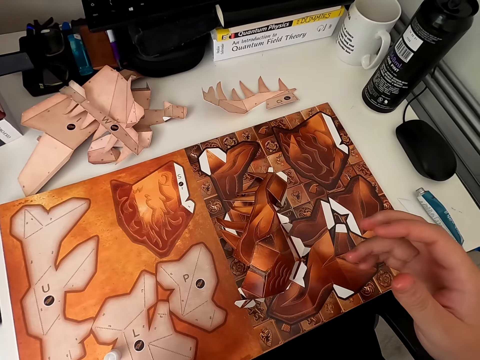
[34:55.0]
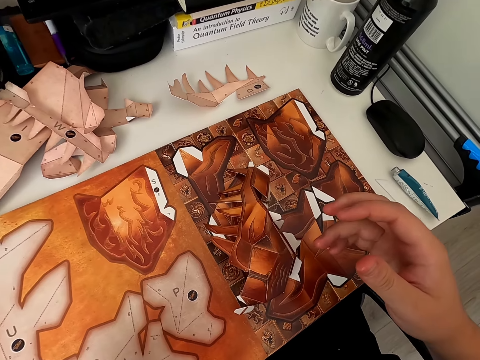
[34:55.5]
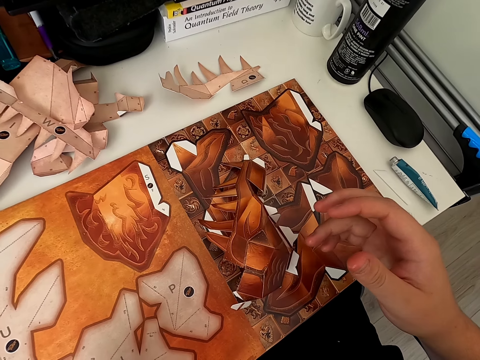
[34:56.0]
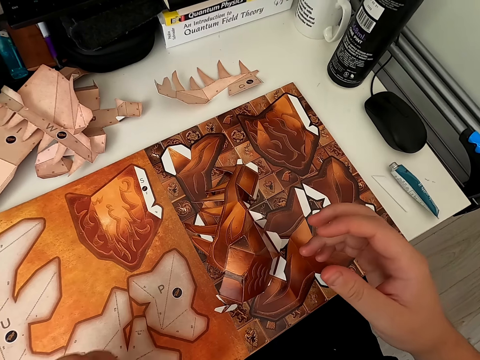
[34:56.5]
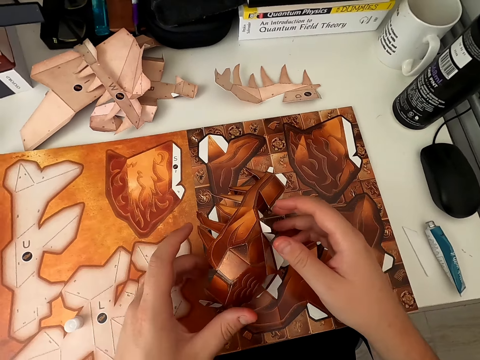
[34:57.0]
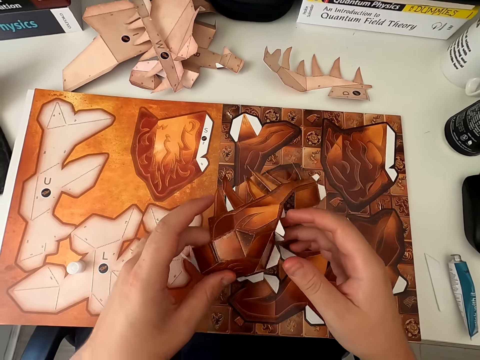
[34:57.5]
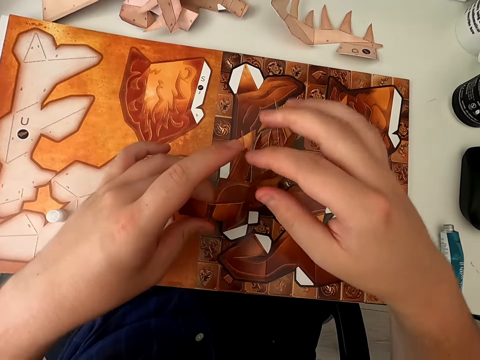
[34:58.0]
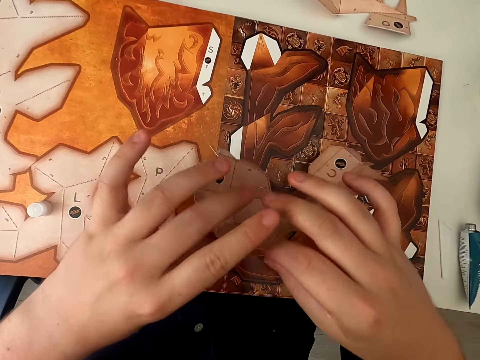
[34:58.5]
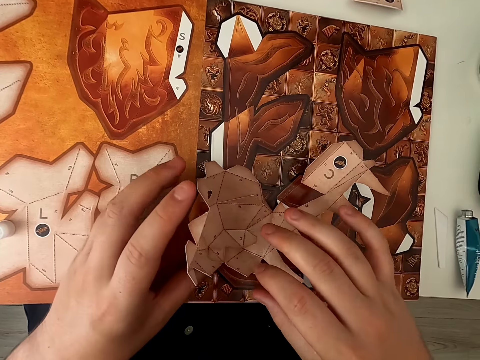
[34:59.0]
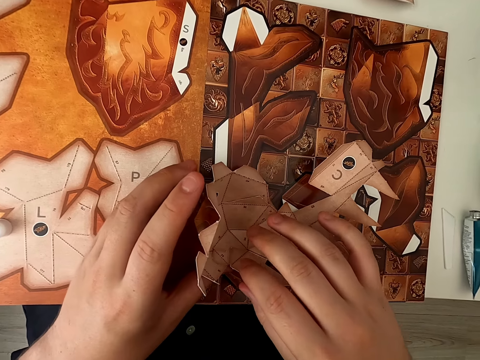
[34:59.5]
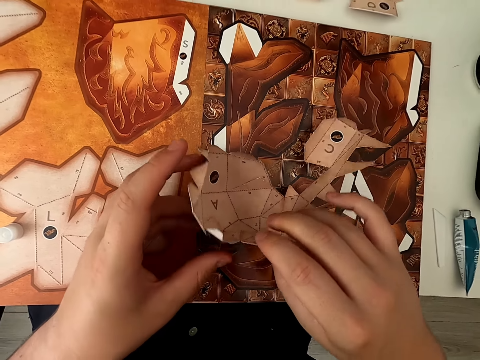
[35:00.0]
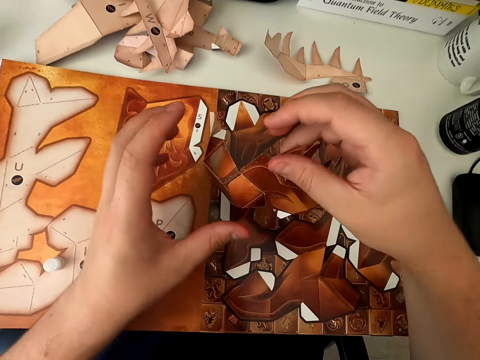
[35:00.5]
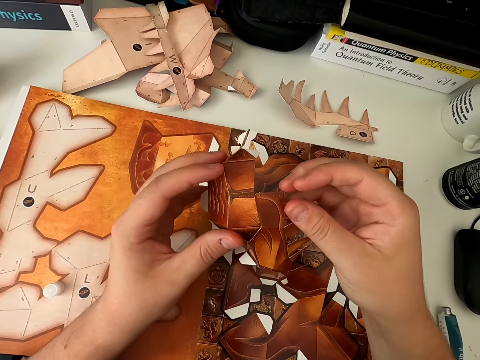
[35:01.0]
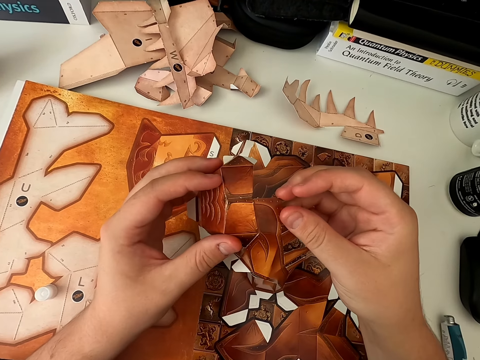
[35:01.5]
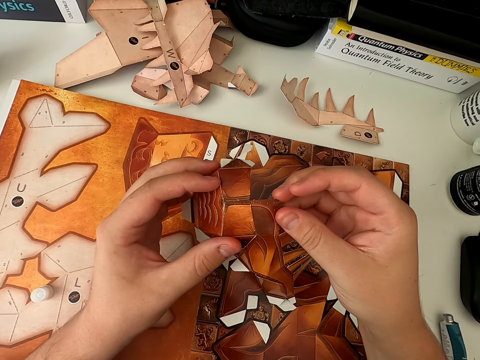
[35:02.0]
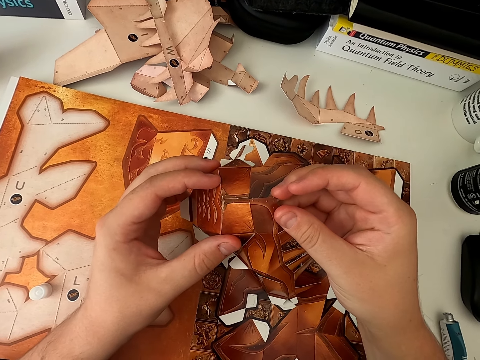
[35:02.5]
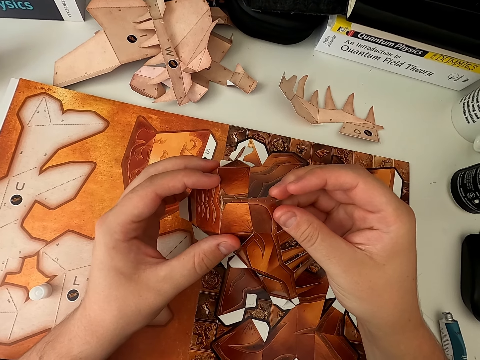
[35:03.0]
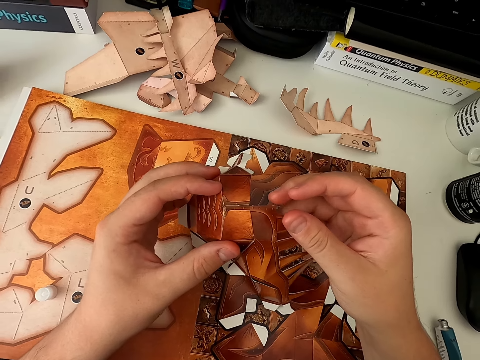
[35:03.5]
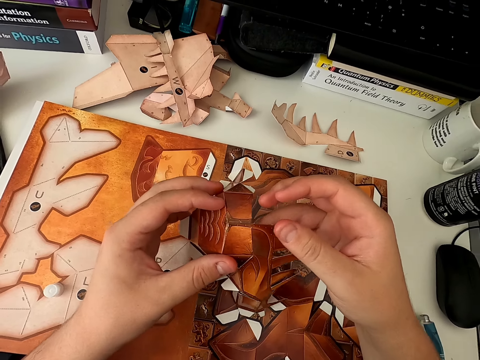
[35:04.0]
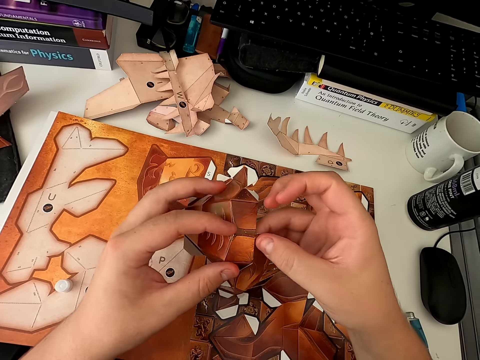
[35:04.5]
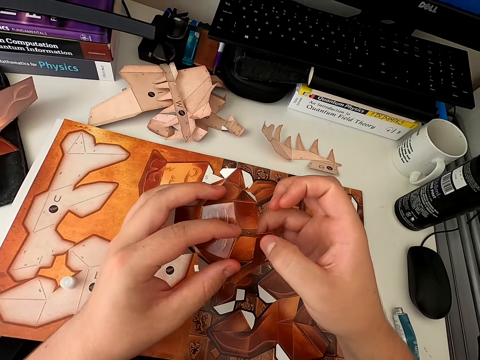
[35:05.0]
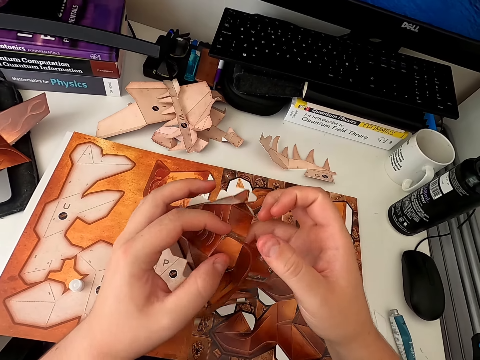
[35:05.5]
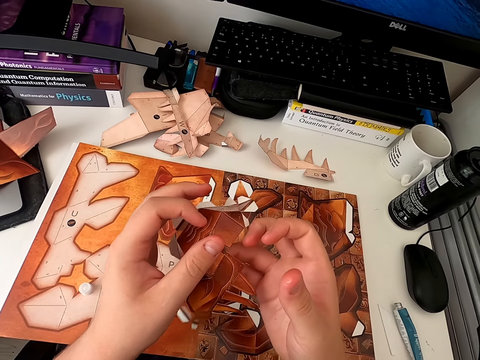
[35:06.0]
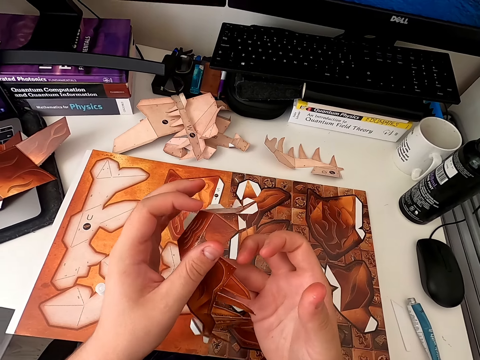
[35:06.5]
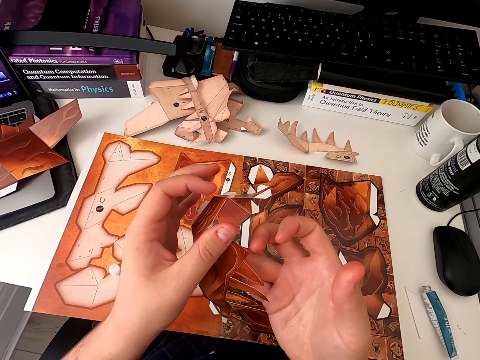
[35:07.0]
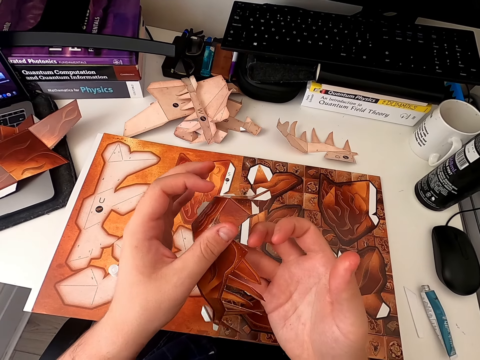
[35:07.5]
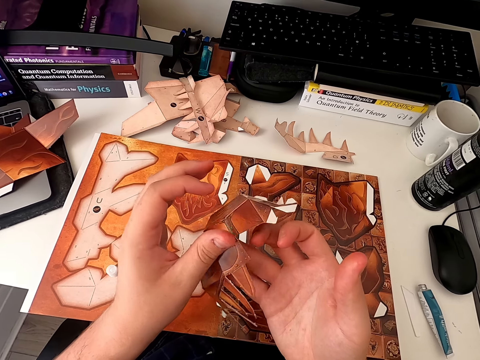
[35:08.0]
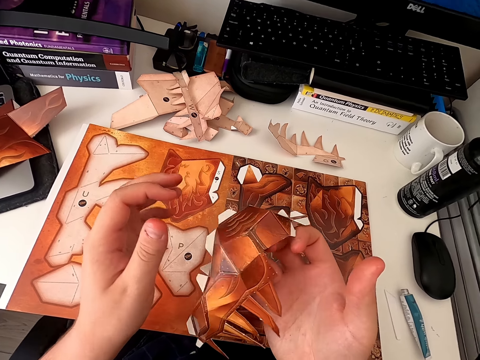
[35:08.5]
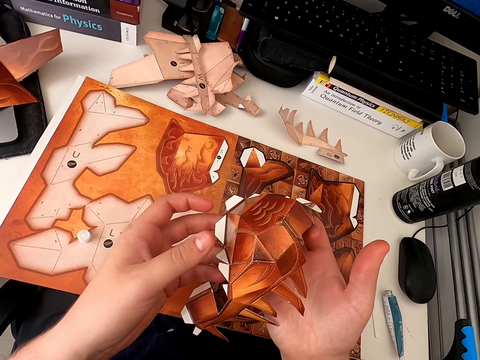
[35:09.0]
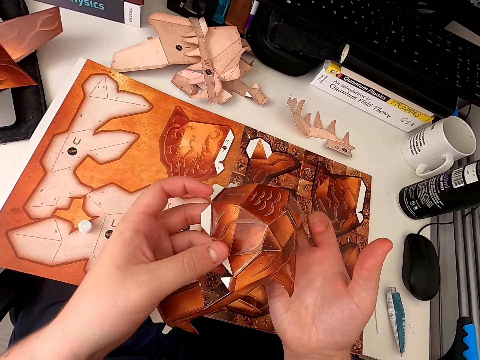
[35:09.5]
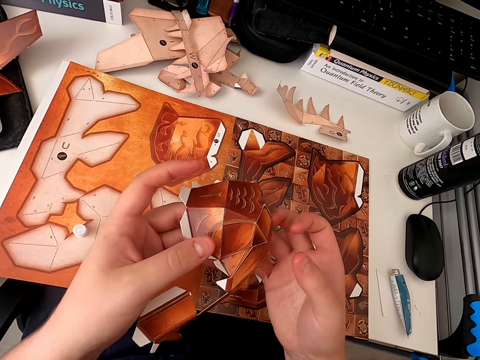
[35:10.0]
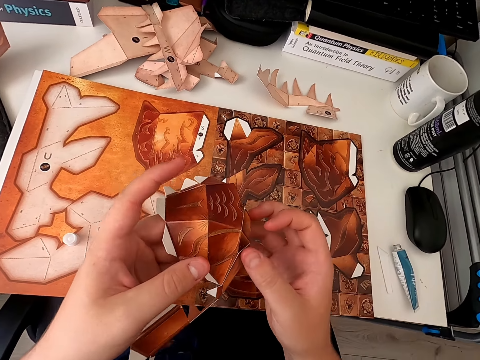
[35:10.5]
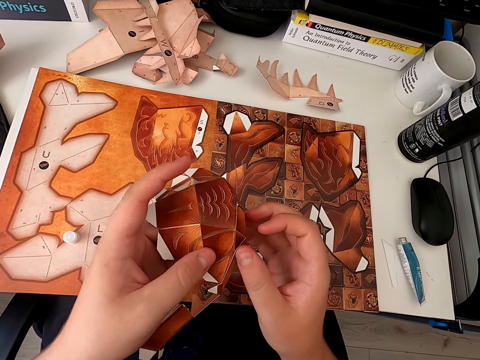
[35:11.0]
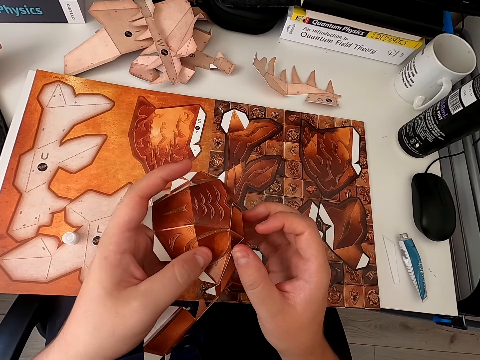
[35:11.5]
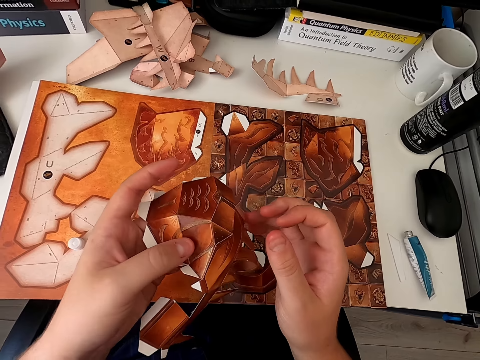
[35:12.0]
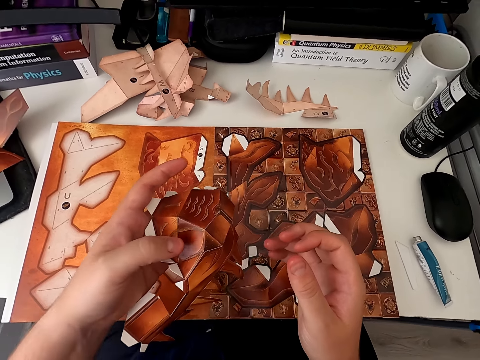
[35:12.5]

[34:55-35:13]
The camera wearer moves their hand. They turn the paper craft. They check on the joined parts. They turn the paper craft. They hold the paper craft. They stick the paper craft. They hold the paper craft.

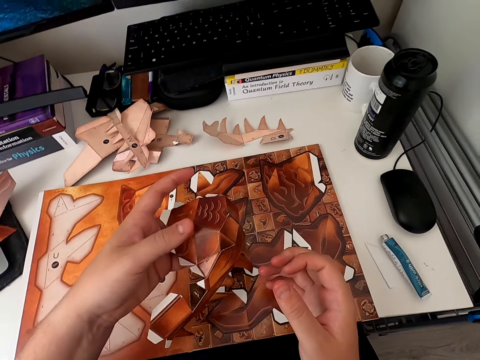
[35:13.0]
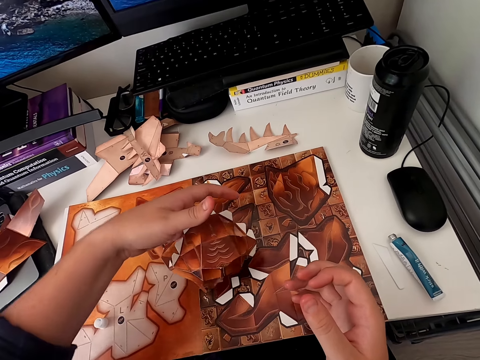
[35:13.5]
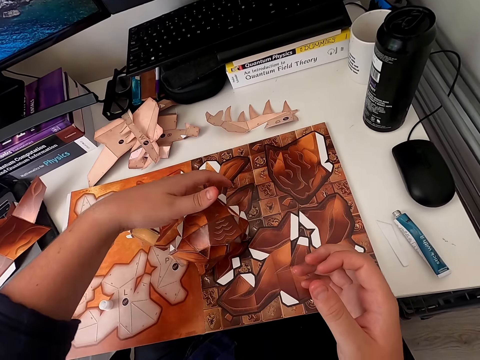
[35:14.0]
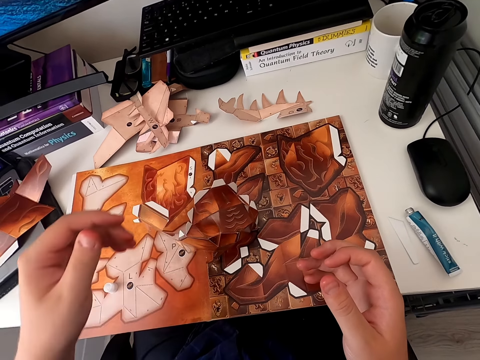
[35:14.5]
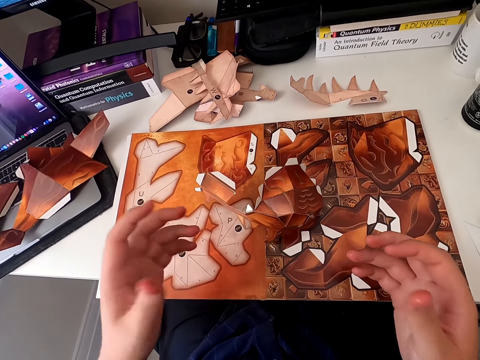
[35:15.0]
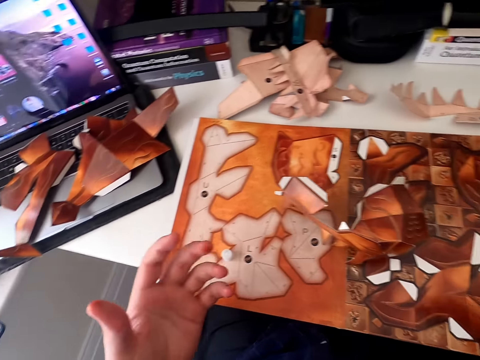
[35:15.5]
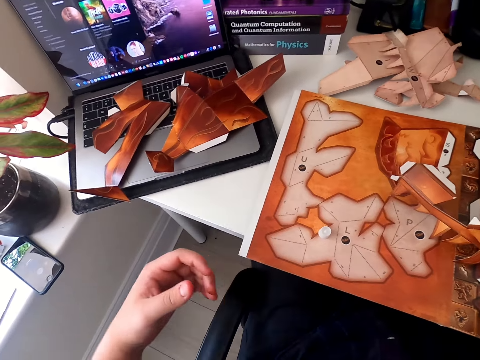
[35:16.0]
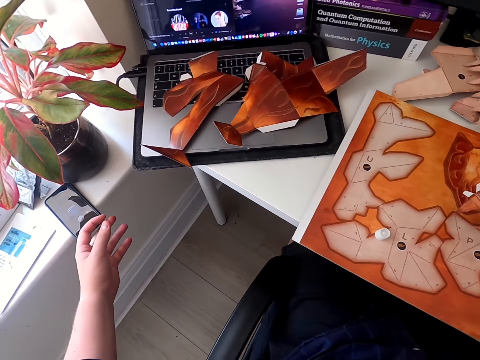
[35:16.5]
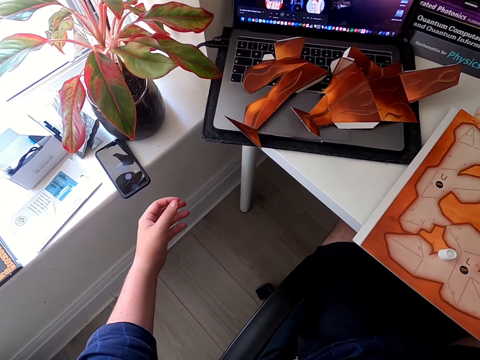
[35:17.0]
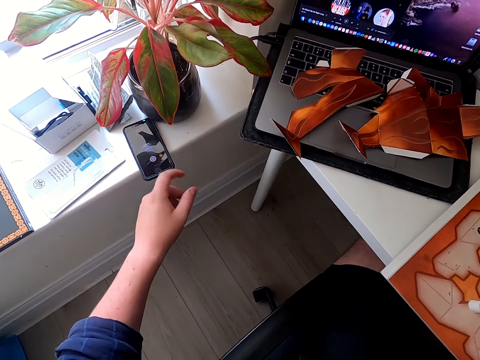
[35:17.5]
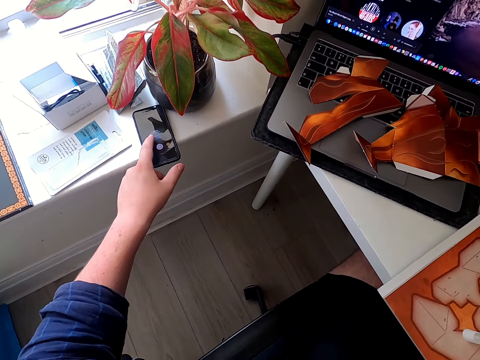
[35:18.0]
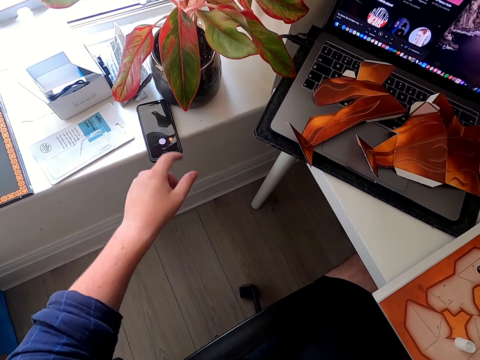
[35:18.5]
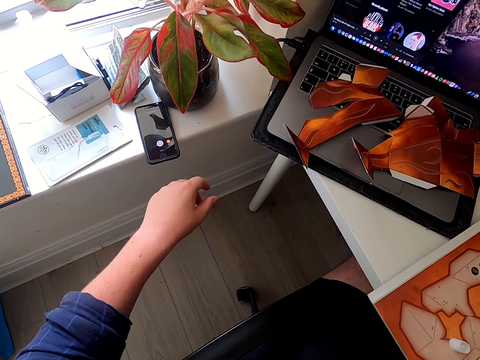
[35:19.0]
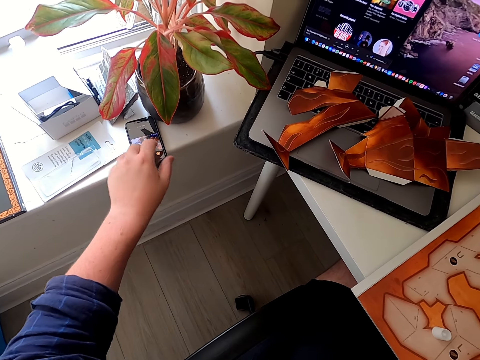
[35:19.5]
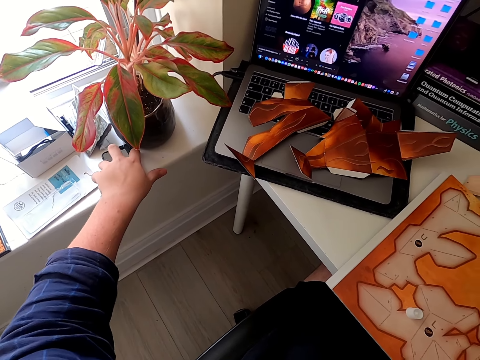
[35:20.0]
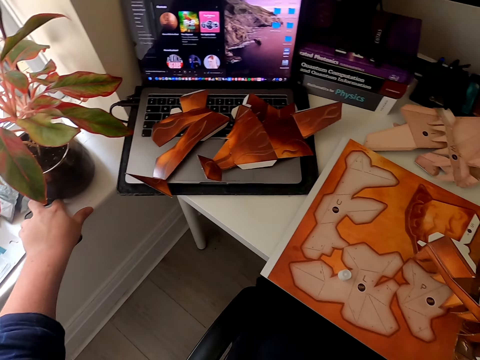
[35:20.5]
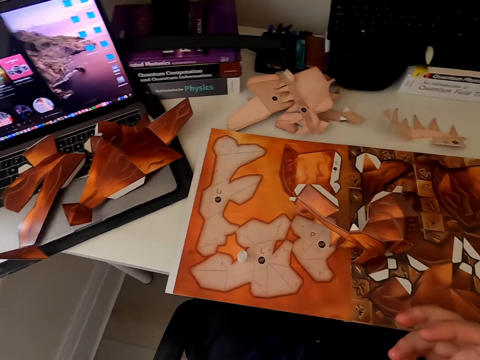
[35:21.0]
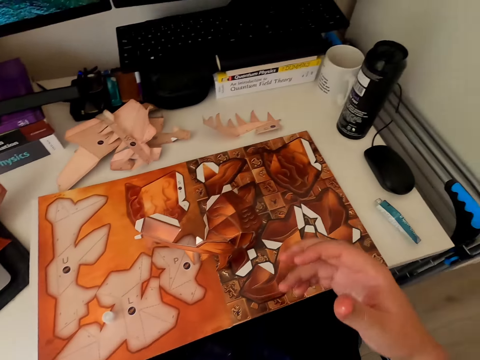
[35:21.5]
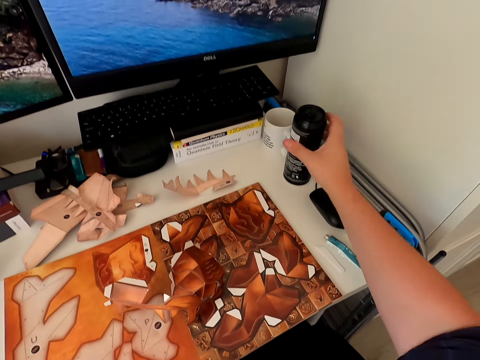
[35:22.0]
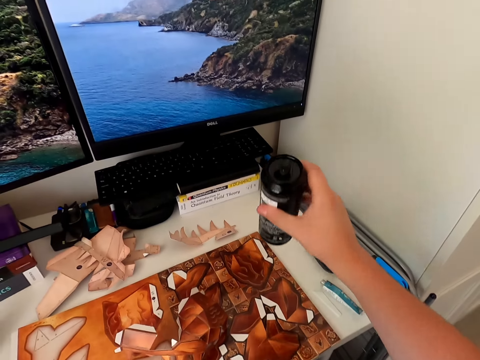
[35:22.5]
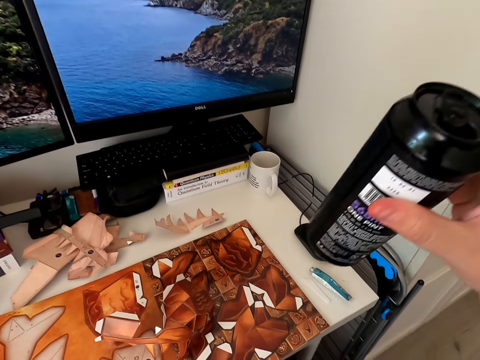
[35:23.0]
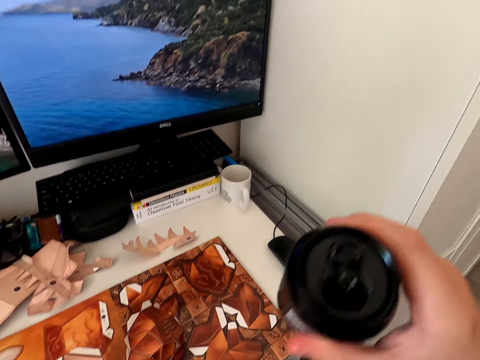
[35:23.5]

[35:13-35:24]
The camera wearer puts the joined piece on the table. They move their hand. They turn around. They tap on the phone. They press the phone. They turn around. They pick up a bottle.
